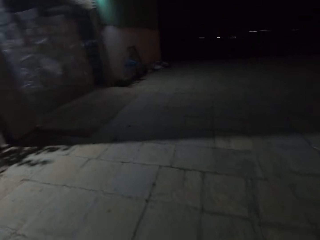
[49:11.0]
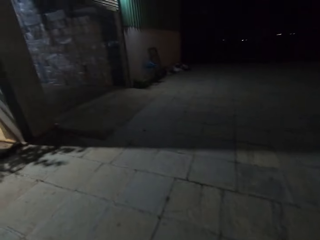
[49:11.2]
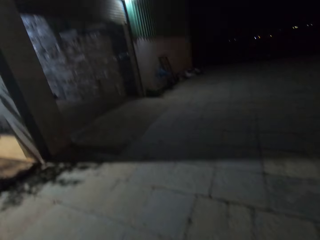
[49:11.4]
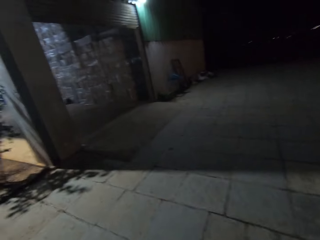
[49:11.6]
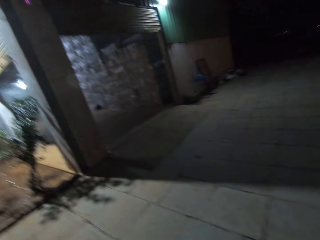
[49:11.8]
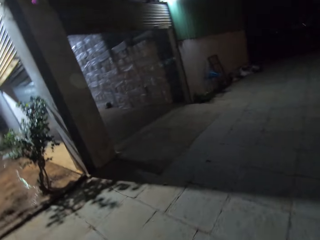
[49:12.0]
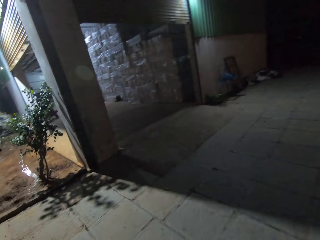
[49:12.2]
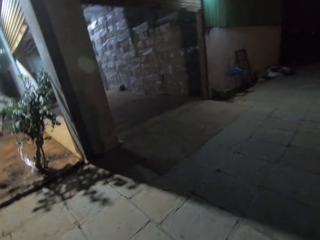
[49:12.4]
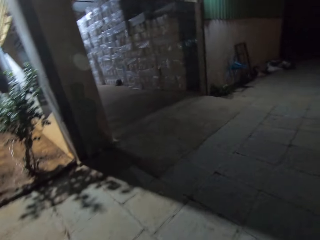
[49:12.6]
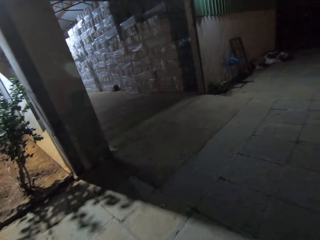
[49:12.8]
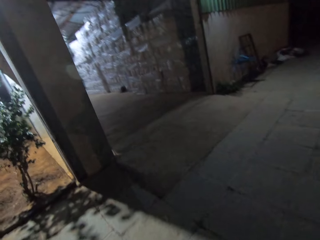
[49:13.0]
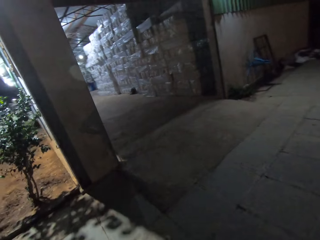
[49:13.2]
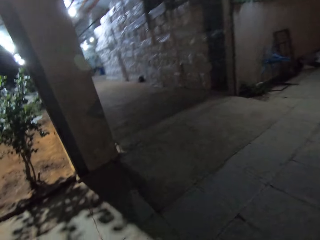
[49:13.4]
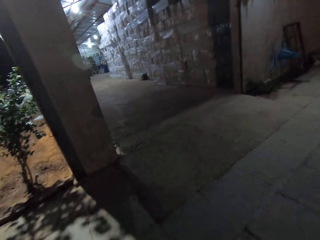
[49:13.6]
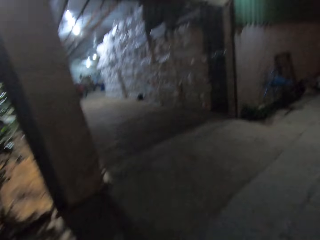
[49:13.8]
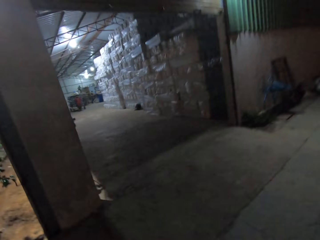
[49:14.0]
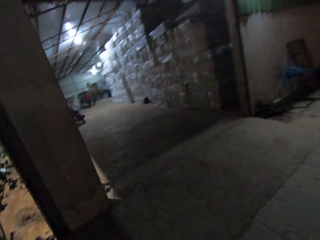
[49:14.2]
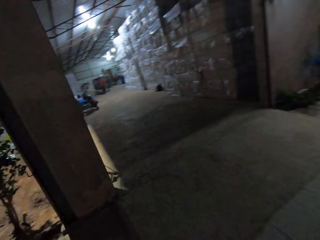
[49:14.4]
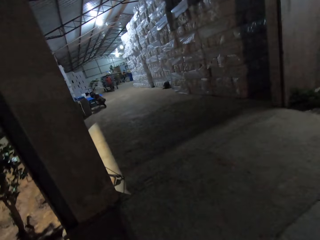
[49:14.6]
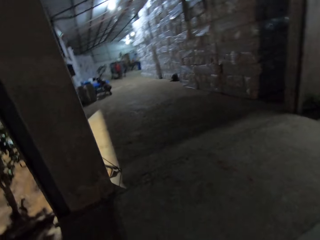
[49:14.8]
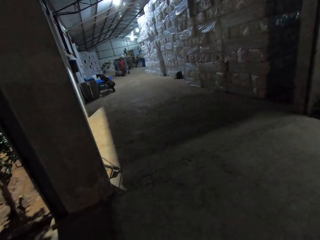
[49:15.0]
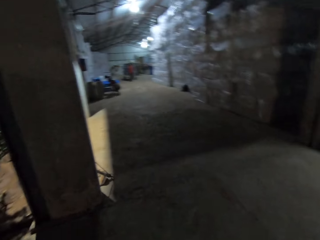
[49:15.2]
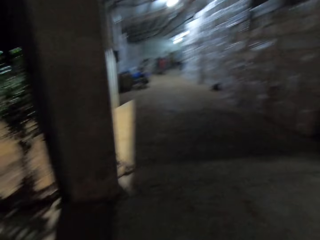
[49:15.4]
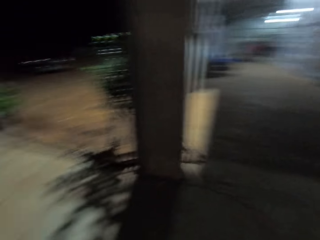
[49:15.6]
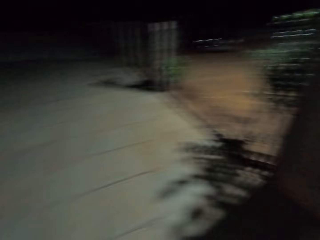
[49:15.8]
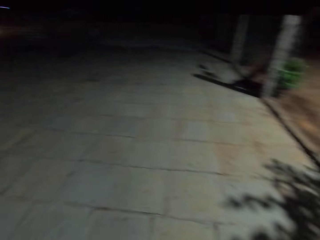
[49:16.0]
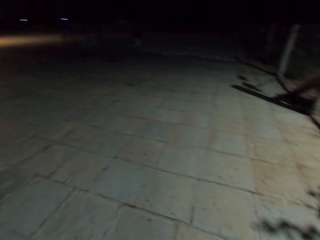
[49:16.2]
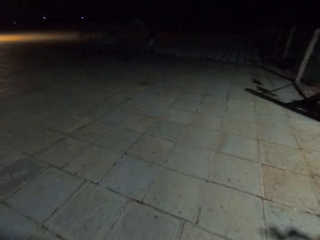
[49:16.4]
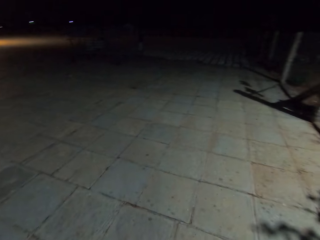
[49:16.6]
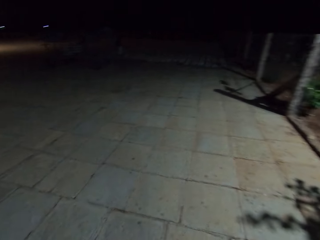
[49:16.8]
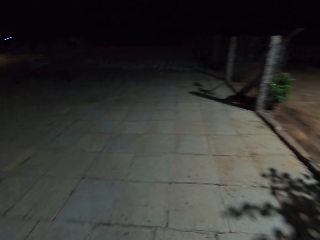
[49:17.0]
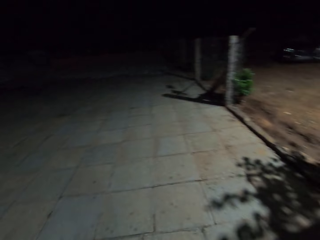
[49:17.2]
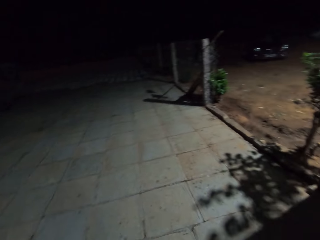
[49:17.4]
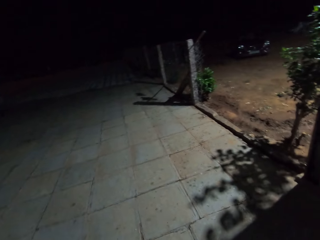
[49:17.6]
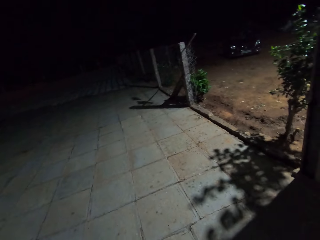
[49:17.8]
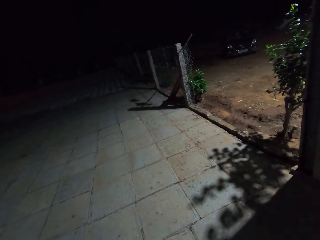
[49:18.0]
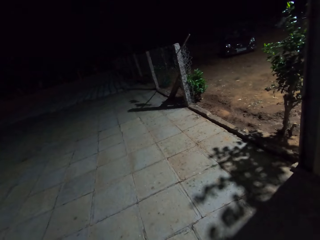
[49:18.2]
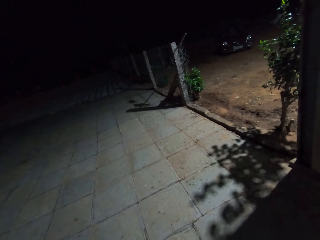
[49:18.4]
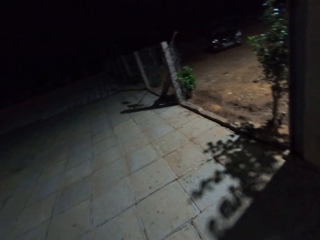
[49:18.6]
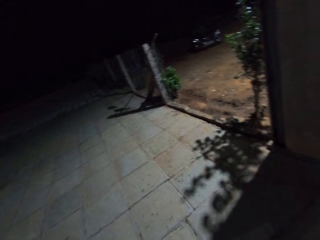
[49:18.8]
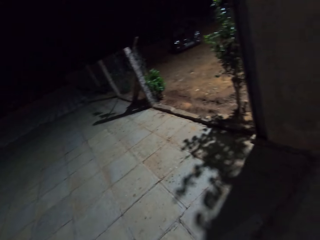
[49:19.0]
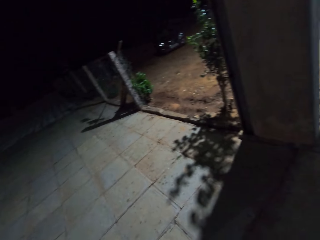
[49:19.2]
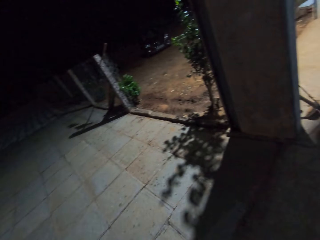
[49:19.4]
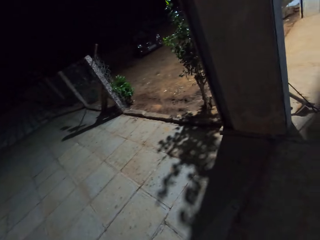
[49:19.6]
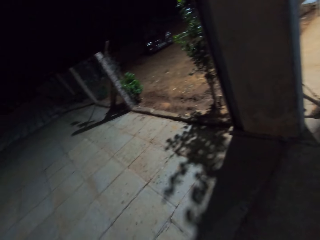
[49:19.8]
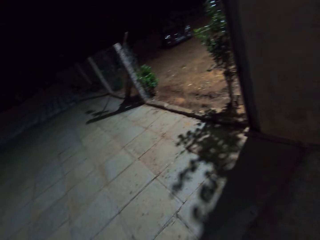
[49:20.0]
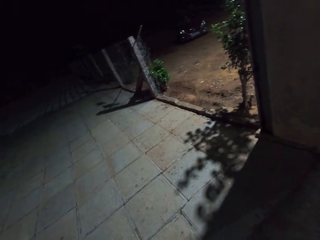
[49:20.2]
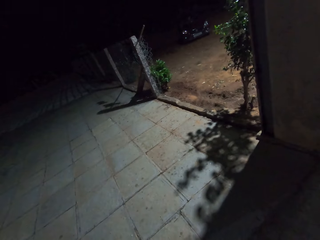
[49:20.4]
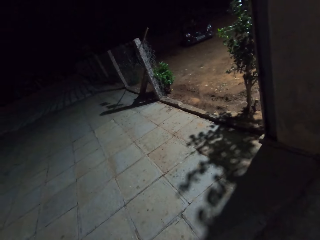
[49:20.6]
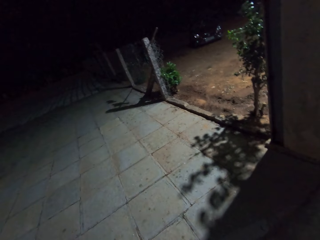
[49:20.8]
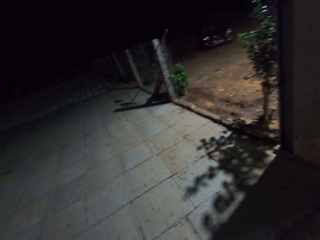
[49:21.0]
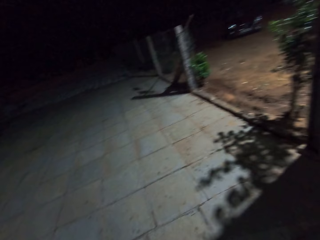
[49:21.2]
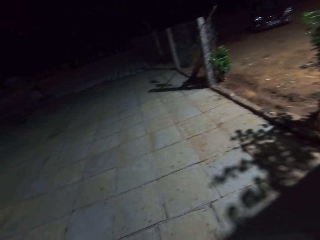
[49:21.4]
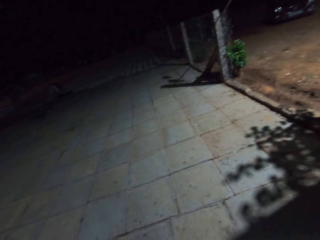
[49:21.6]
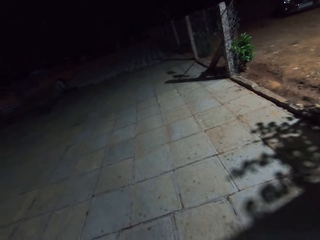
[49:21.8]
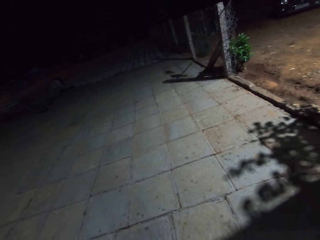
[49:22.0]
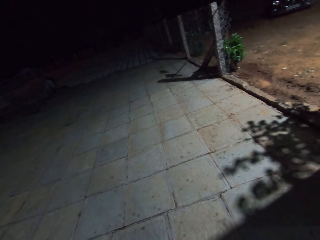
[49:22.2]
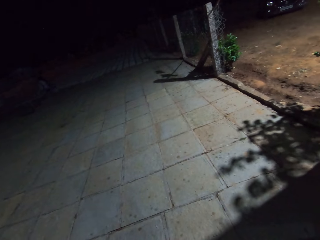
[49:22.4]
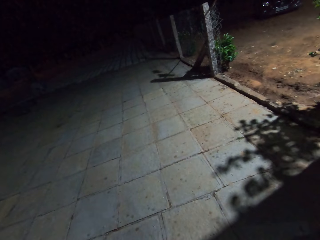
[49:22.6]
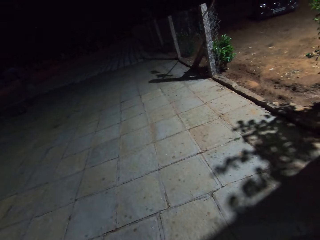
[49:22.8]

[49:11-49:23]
The camera wearer turns sideways to the left. They look around.

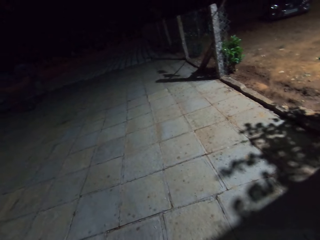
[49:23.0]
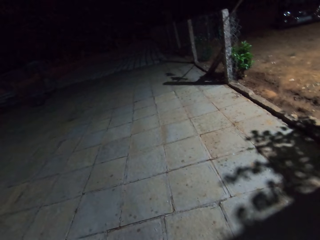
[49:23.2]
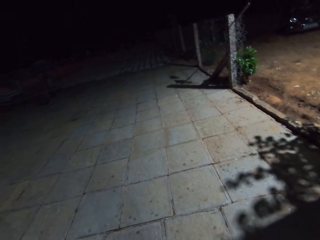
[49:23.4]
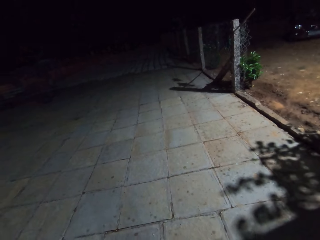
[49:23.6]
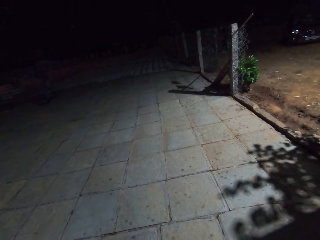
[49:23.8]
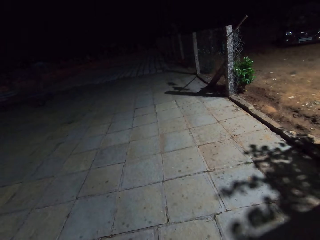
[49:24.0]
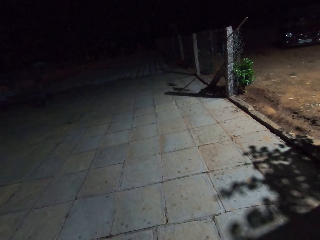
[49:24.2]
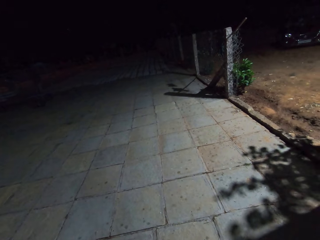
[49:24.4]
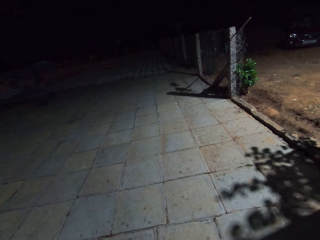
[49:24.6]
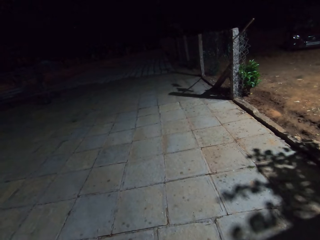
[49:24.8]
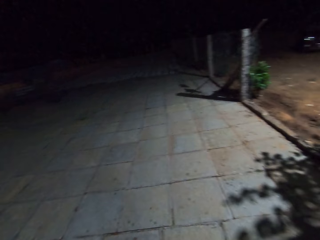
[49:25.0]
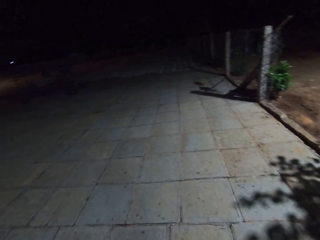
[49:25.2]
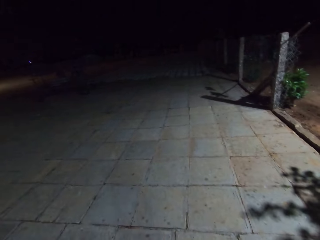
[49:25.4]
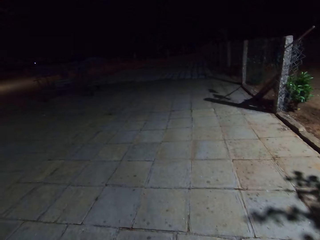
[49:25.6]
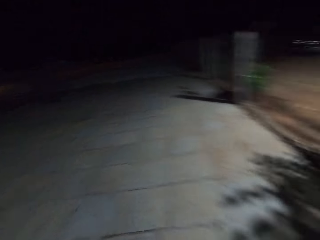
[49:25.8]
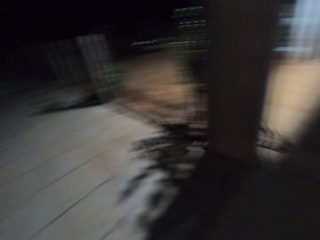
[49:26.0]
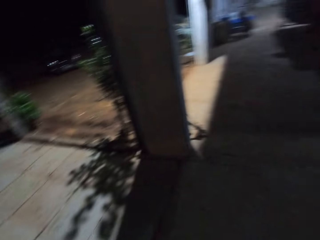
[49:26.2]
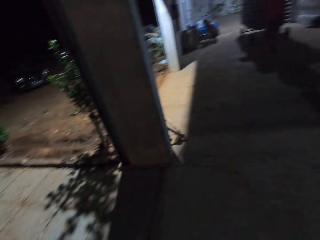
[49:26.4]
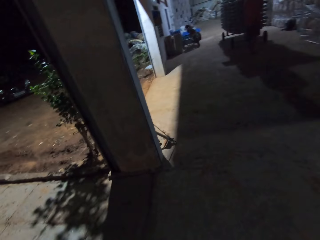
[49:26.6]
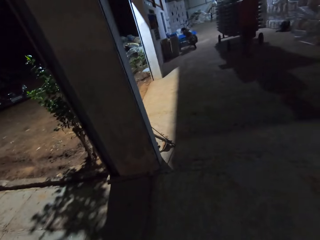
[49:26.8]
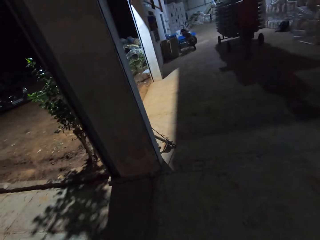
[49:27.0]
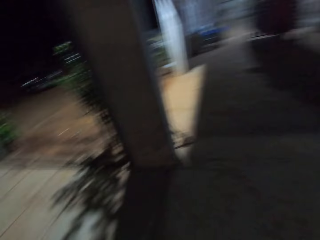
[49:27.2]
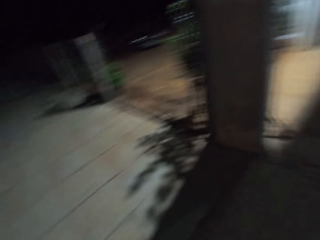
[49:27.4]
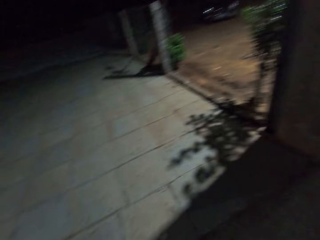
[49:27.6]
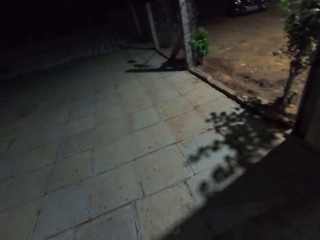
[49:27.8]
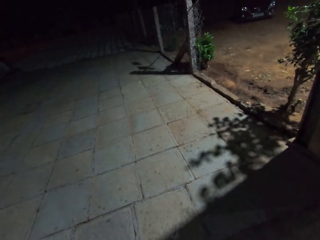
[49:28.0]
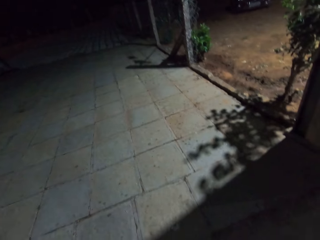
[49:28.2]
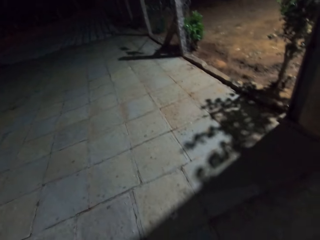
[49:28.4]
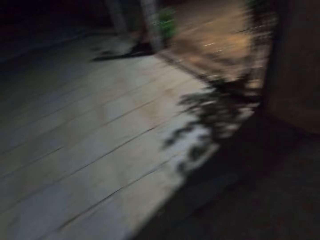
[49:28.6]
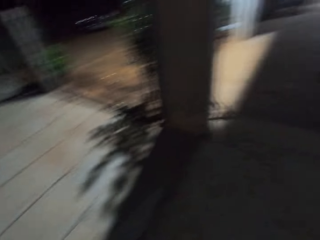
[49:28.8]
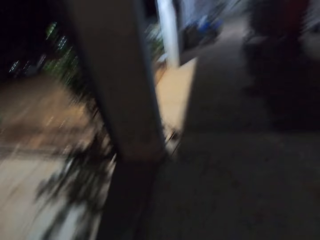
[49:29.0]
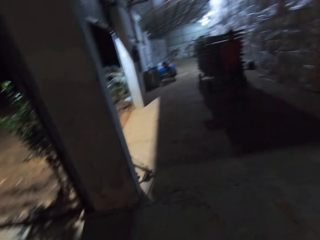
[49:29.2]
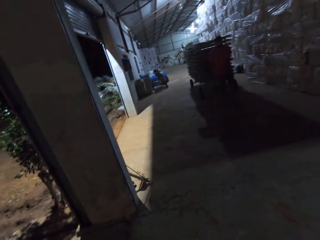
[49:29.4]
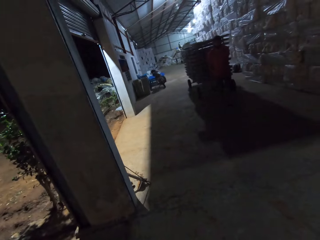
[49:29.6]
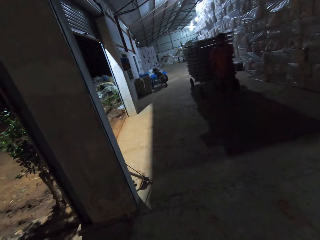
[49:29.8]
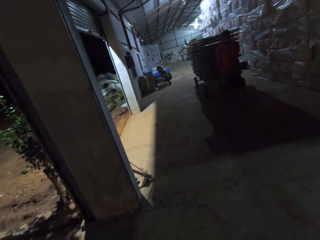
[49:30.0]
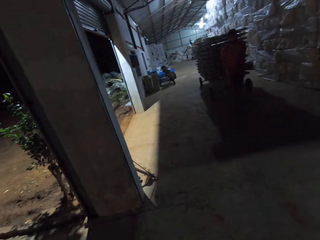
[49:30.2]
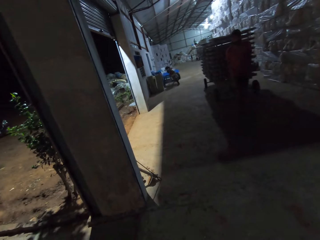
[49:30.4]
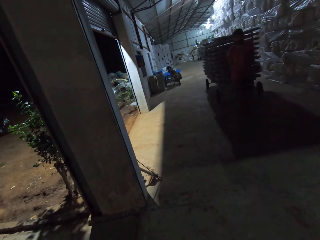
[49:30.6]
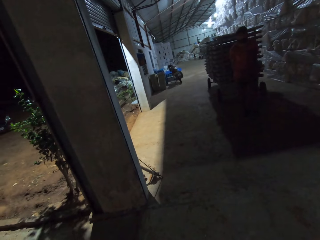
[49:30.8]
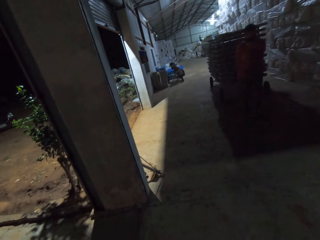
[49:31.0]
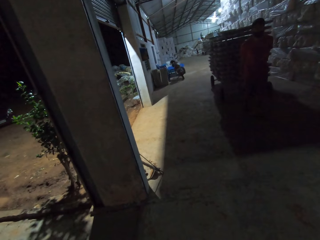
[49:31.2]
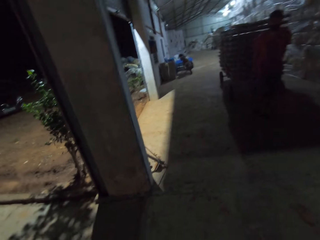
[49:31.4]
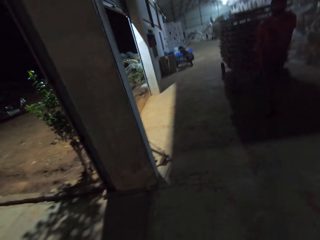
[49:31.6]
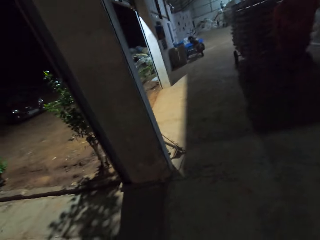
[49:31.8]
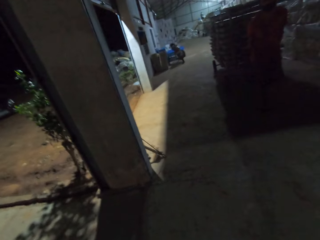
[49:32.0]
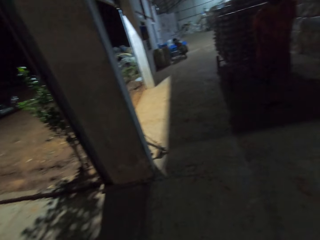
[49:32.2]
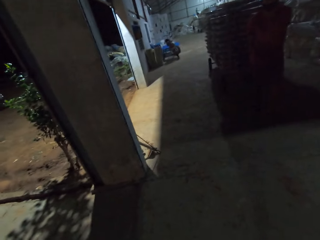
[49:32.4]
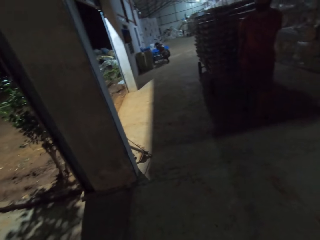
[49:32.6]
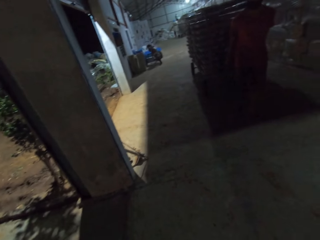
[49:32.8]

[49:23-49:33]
The camera wearer moves at the entrance of the warehouse. A coworker pulls a cartload of egg trays from the warehouse. The coworker interacts with the camera wearer.
